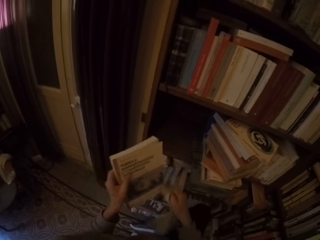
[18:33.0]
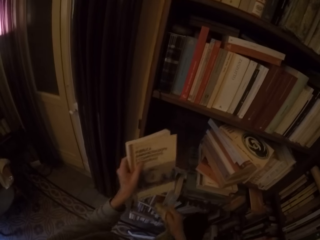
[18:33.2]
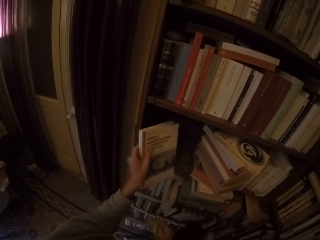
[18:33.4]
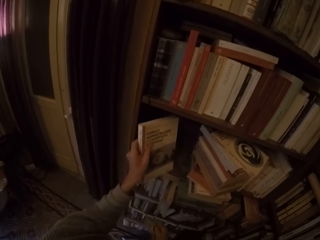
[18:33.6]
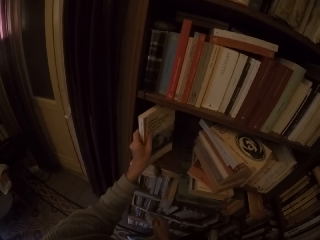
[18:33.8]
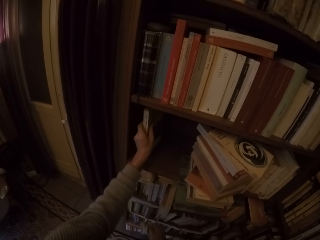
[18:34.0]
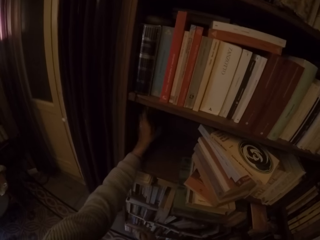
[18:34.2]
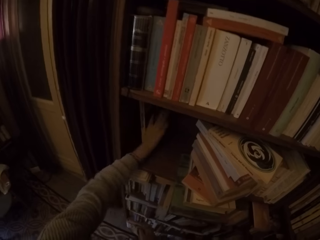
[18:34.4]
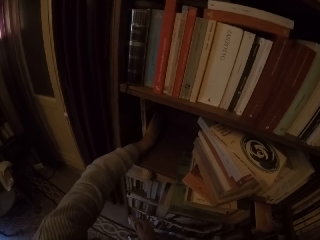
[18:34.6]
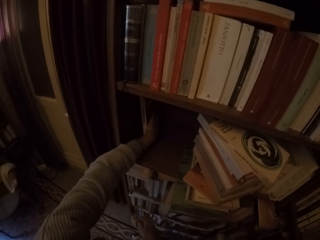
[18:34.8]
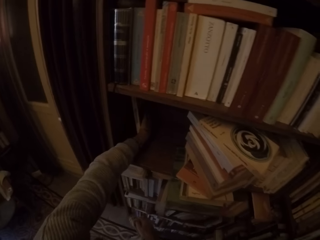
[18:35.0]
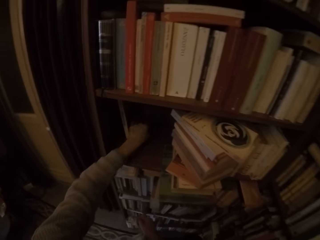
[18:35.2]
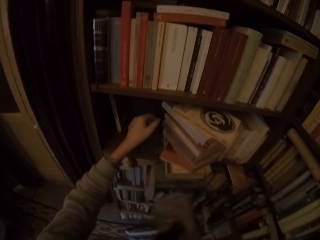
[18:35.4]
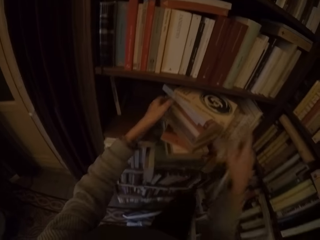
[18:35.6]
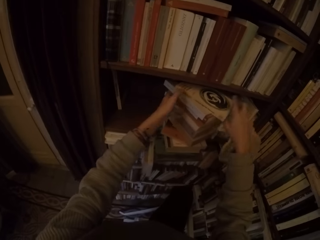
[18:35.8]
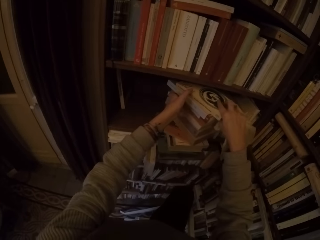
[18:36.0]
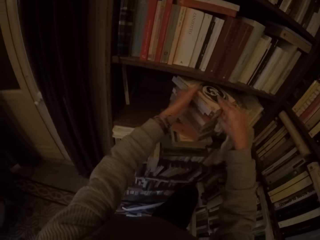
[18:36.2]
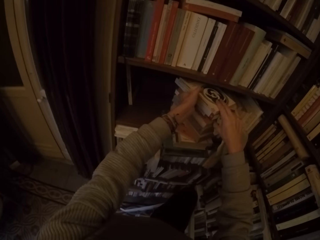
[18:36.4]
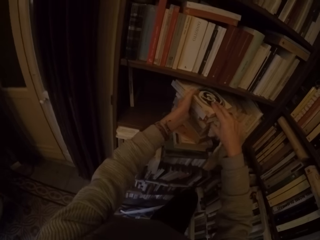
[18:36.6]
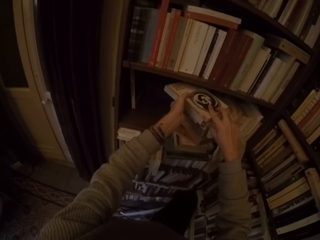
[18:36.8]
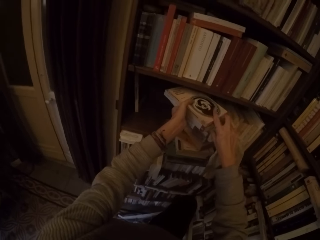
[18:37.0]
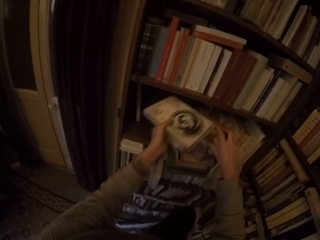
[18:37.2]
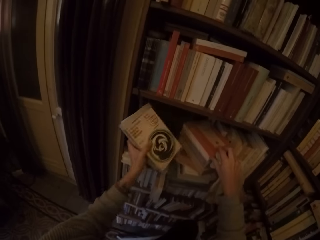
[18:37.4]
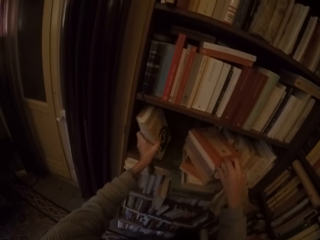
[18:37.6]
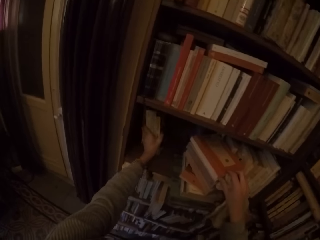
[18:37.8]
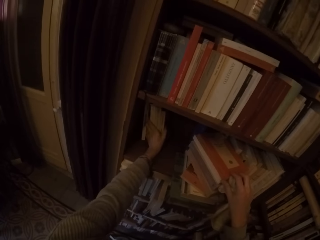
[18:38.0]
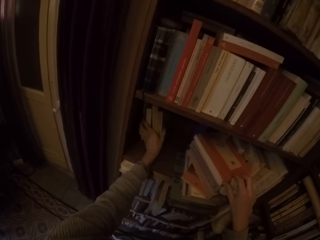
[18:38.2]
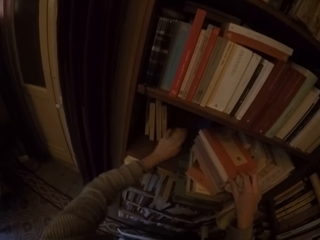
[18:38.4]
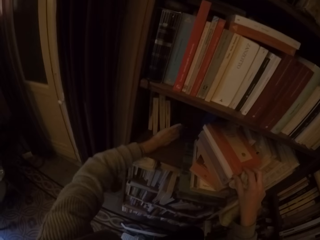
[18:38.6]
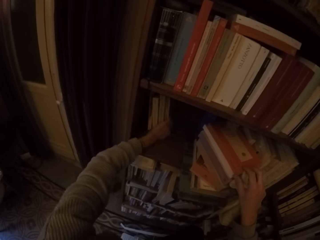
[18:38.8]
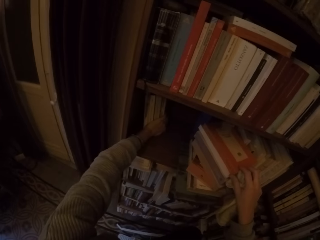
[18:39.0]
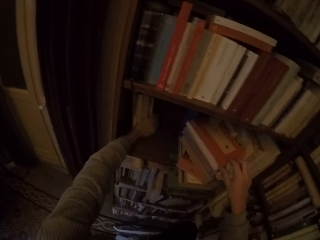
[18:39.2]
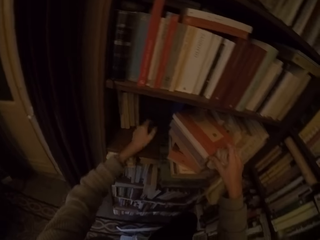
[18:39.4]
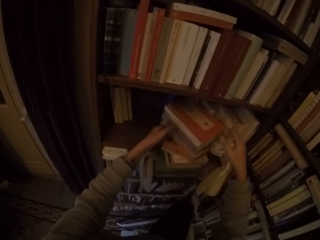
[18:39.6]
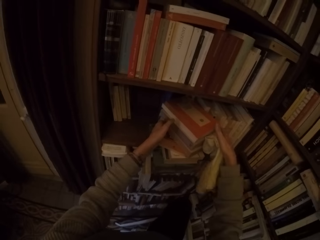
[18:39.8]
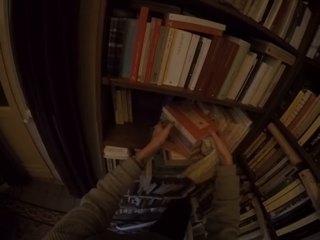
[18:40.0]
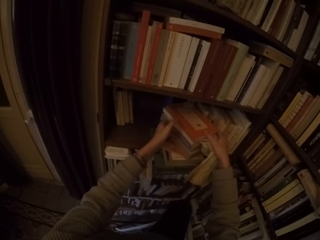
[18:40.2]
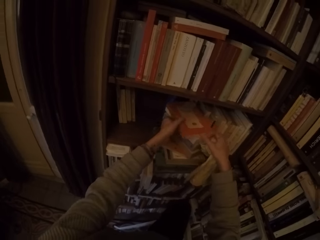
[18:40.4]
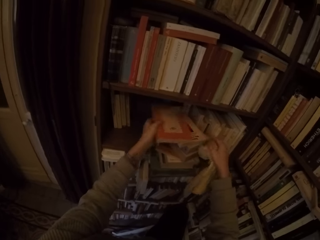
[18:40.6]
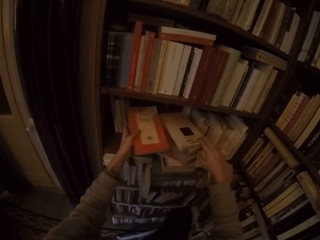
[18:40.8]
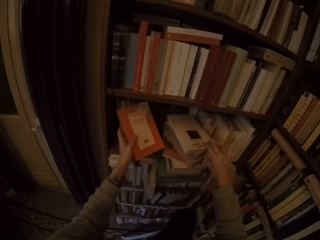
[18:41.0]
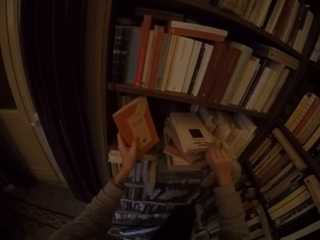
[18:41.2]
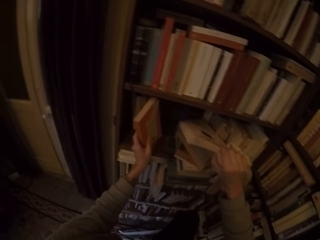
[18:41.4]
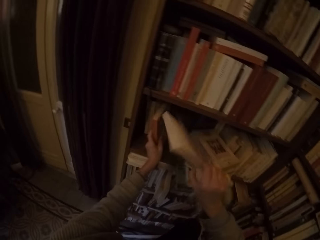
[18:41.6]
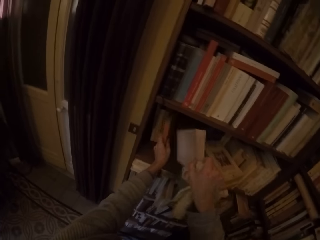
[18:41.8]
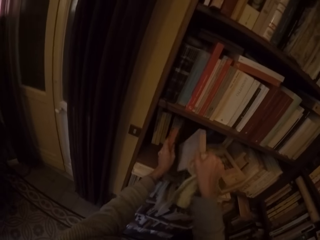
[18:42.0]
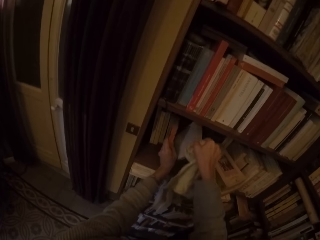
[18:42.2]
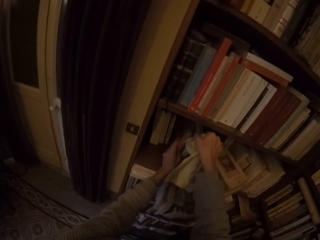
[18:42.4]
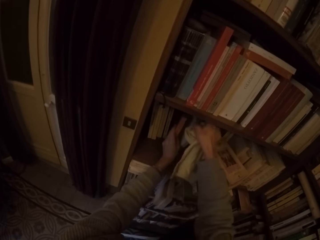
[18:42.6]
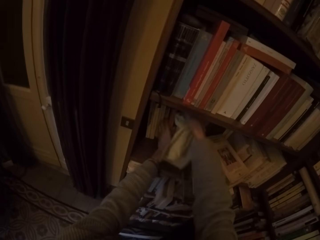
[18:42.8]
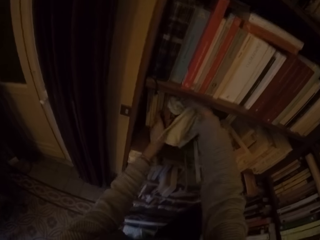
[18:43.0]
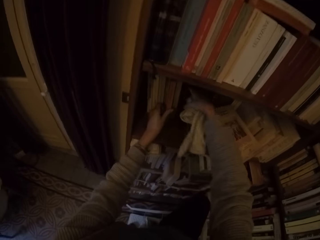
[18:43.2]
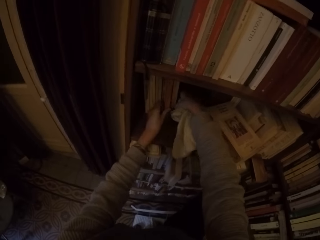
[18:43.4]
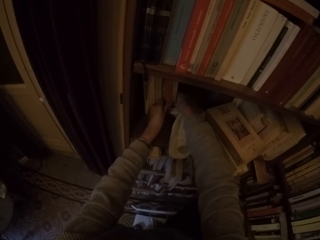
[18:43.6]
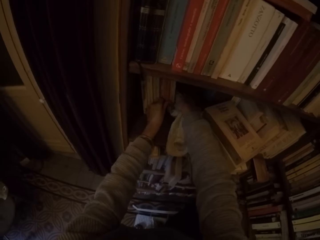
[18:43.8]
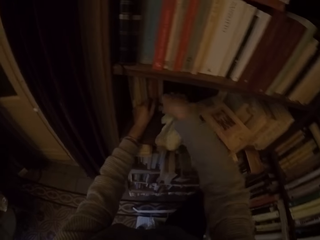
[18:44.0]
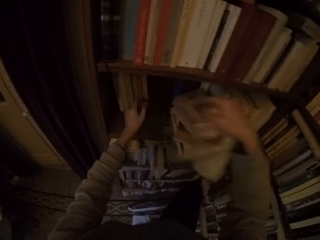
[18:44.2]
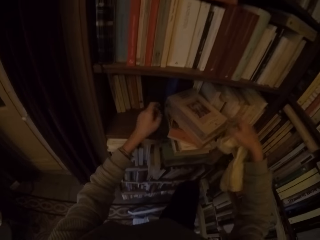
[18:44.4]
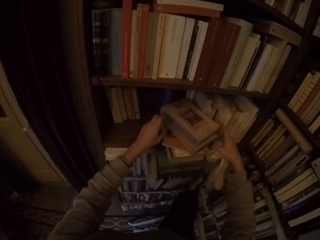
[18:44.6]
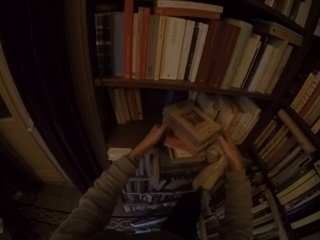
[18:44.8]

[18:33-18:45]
The camera wearer puts the book in the book shelf with her left hand. She adjusts the book with her left hand. She picks some books from the stack of books with both hands. She places the books on the stack of books in the book shelf with her left hand. She adjusts the book with her left hand. She picks a book from the stack of books with her left hand. She picks a book from the stack of books with her right hand. She puts the books in the book shelf with both hands. She adjusts the book with both hands.

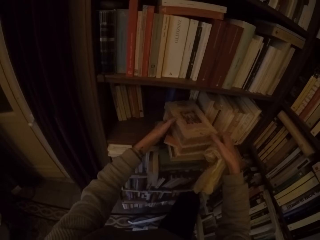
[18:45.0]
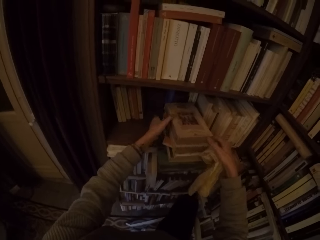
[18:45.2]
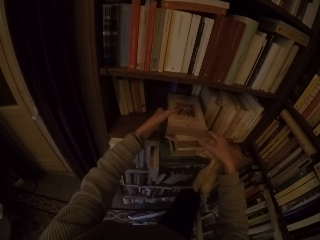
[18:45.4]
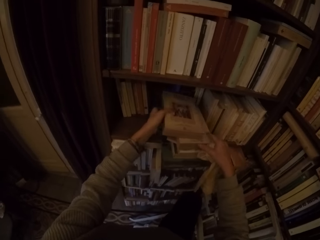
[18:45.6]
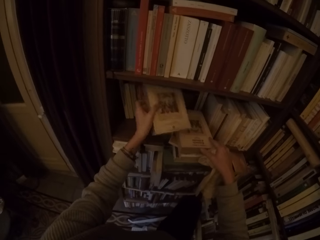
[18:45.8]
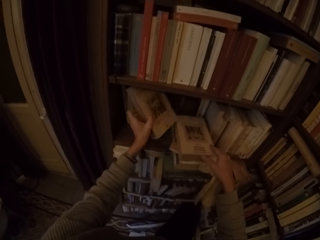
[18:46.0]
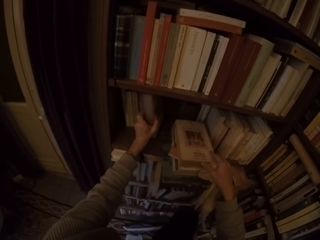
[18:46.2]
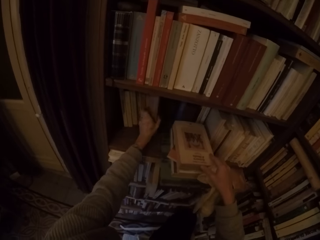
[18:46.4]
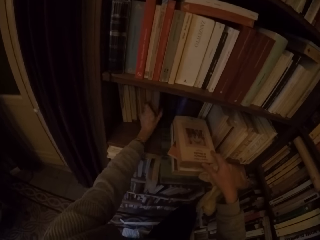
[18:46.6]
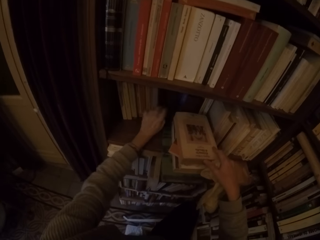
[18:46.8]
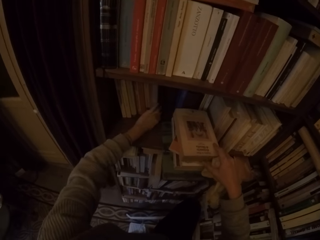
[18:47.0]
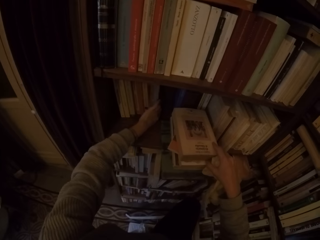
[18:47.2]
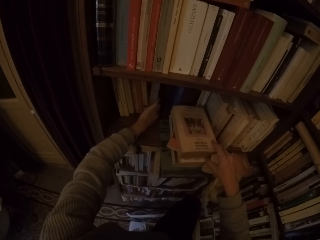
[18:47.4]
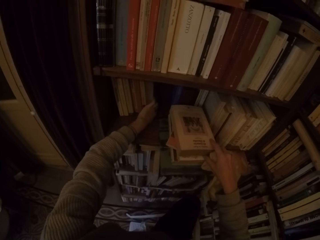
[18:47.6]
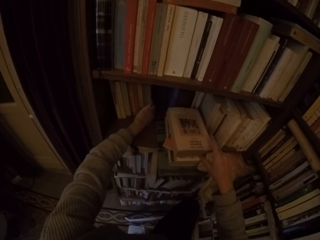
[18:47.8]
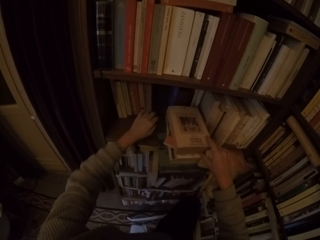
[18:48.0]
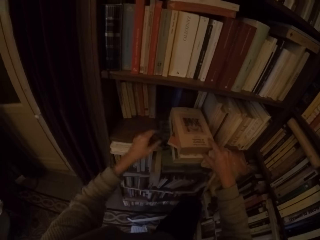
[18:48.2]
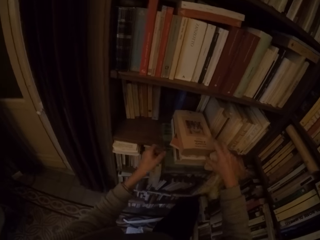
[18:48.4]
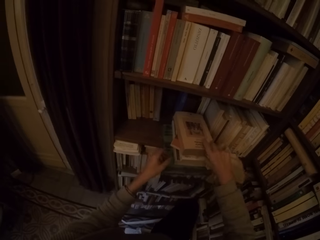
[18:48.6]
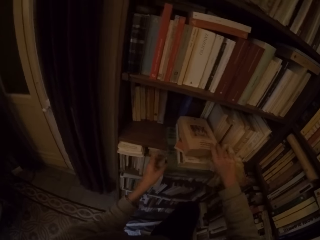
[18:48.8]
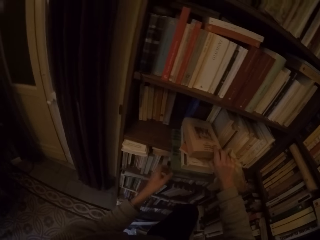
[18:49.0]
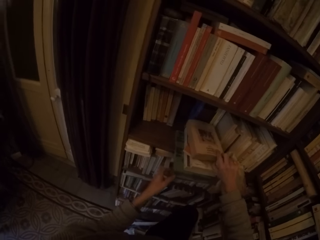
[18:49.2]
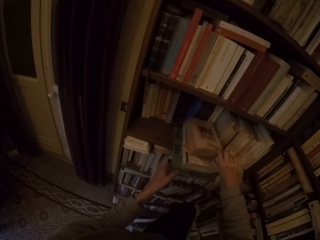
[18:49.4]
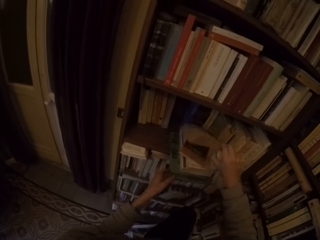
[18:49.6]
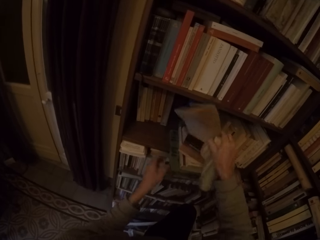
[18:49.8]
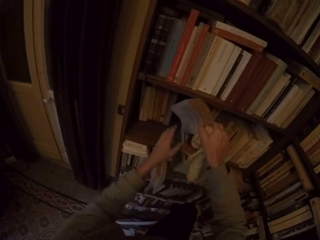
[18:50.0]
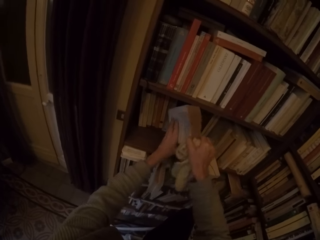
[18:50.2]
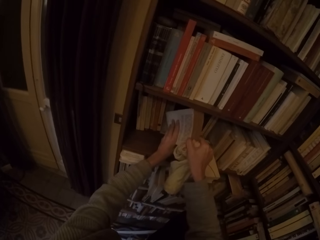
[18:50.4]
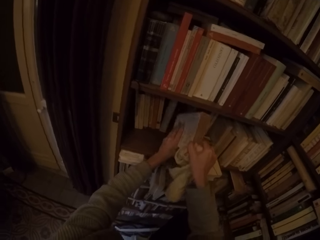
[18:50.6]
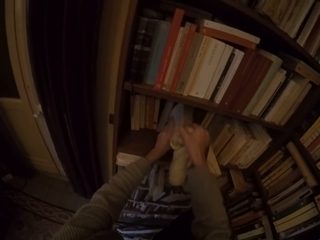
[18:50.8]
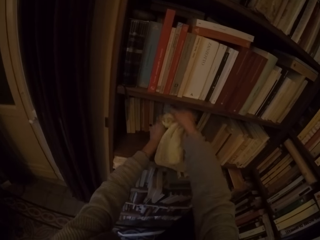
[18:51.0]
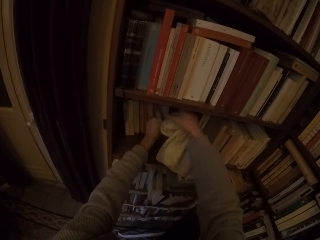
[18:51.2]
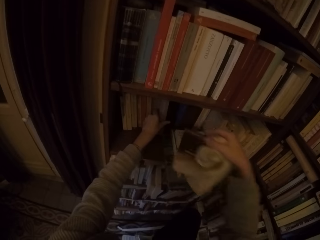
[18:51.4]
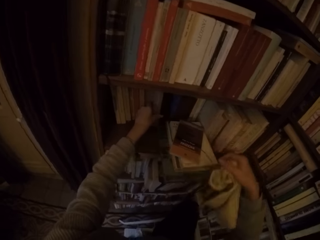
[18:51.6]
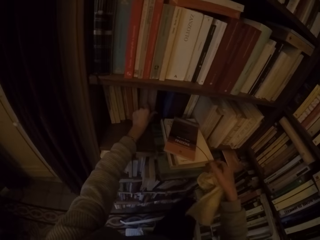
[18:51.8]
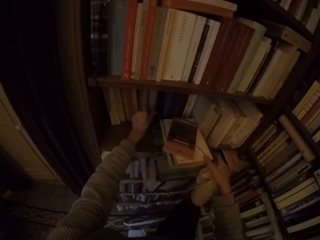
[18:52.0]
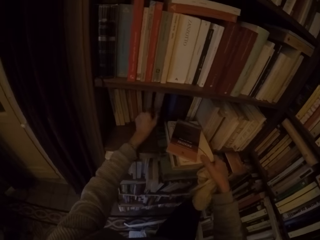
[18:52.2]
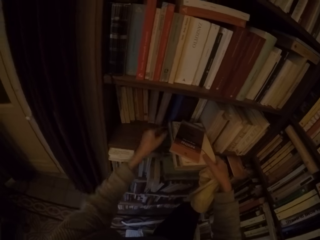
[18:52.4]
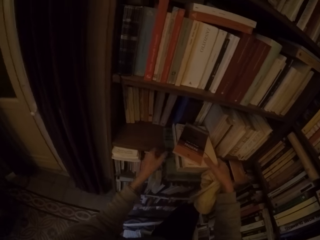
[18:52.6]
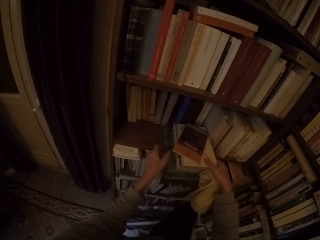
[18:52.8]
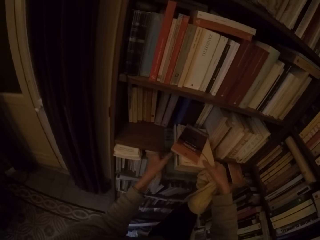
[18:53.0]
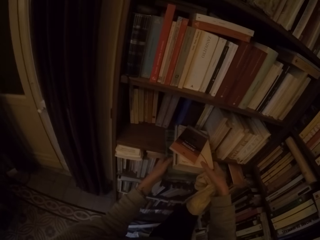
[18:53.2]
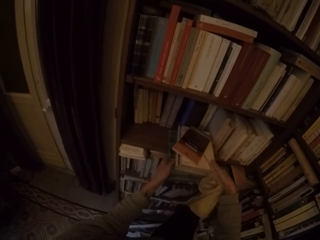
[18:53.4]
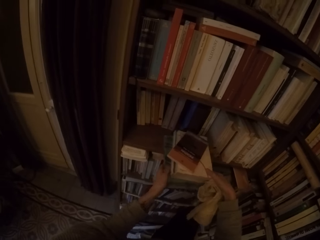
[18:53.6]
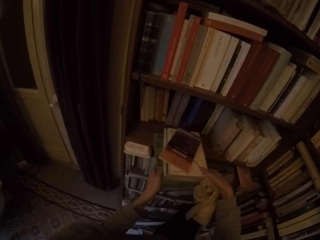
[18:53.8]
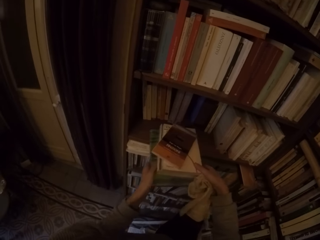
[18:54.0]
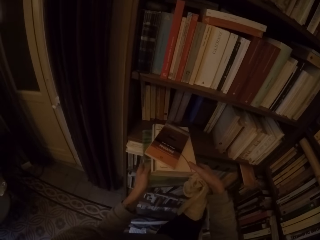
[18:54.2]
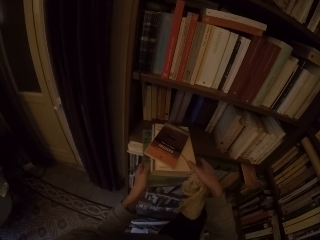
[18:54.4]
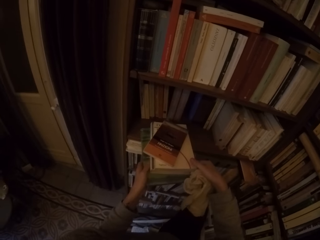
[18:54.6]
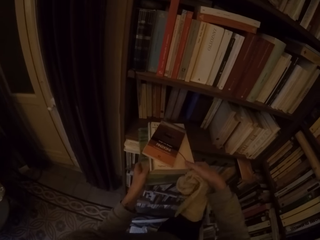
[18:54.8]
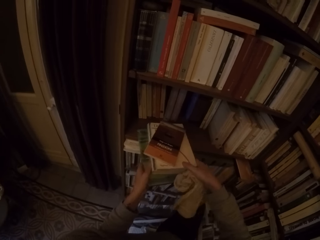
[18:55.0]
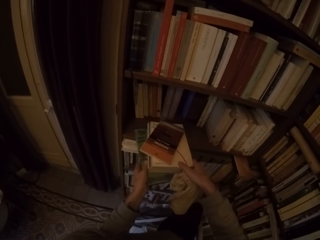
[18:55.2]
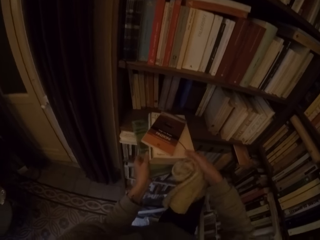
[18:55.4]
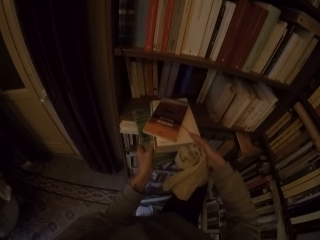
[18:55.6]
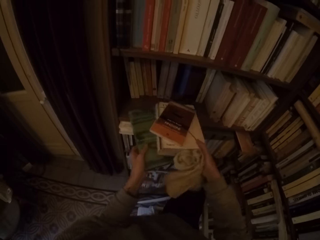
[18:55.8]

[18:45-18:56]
The camera wearer picks a book from the stack of books with her left hand. She puts the book in the book shelf with her left hand. She adjusts the book with her left hand. She picks a book from the stack of books with her right hand. She puts the books in the book shelf with both hands. She moves the stack of books on the book shelf to the left with both hands.
